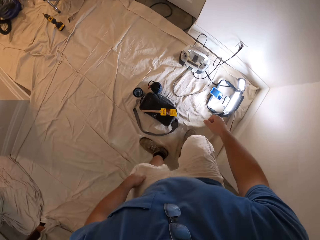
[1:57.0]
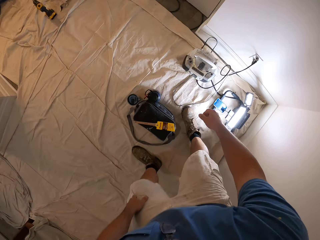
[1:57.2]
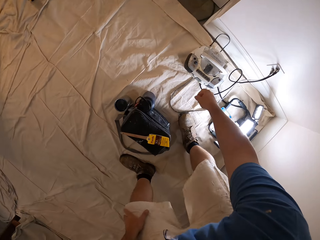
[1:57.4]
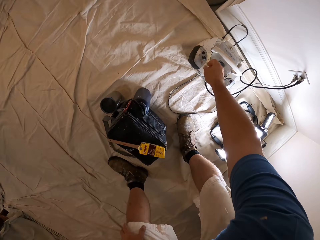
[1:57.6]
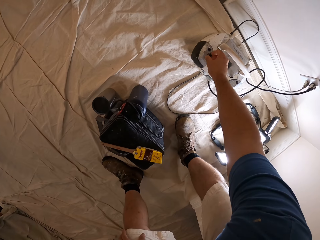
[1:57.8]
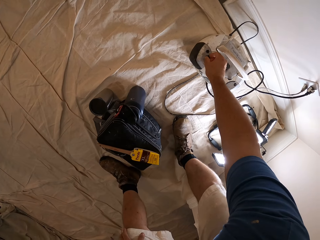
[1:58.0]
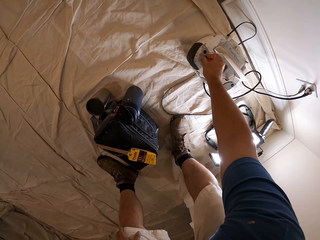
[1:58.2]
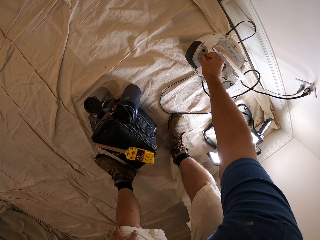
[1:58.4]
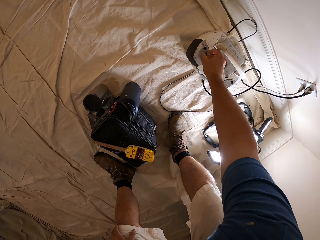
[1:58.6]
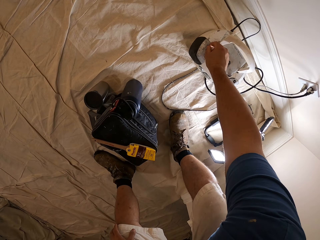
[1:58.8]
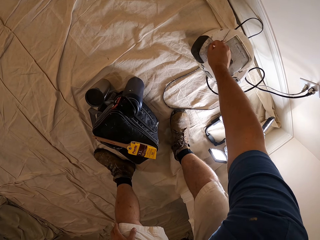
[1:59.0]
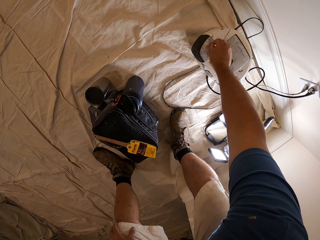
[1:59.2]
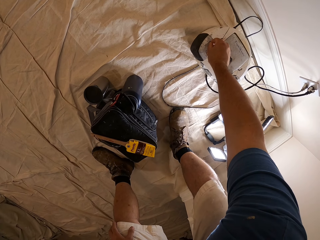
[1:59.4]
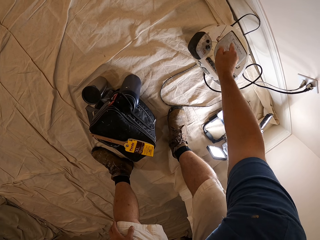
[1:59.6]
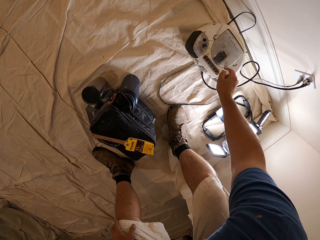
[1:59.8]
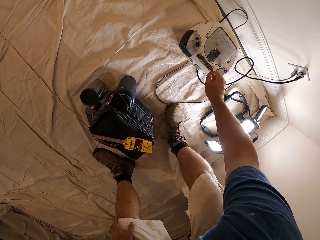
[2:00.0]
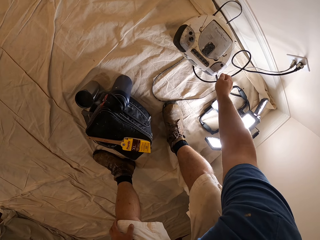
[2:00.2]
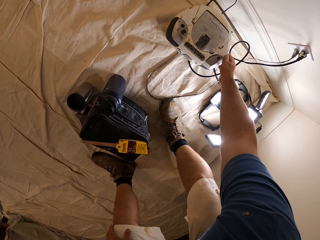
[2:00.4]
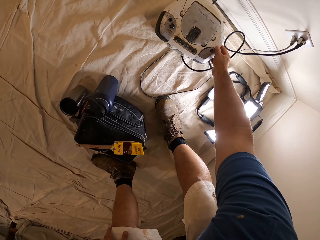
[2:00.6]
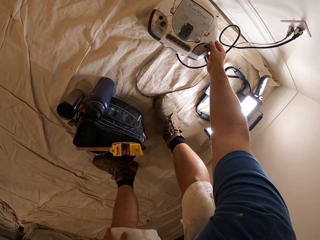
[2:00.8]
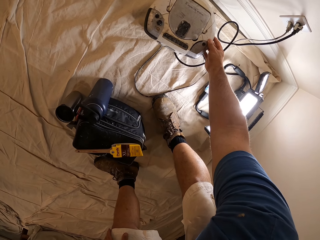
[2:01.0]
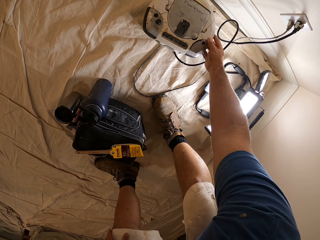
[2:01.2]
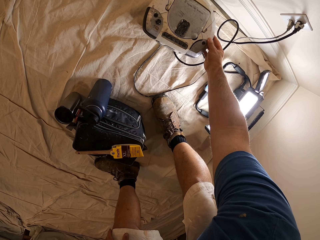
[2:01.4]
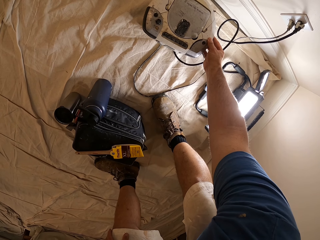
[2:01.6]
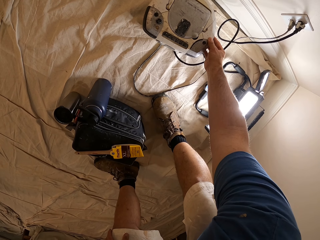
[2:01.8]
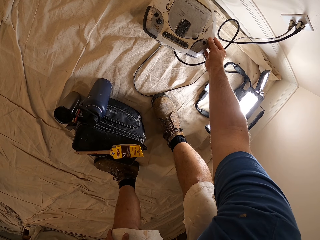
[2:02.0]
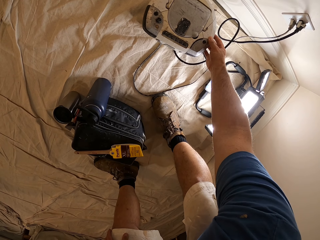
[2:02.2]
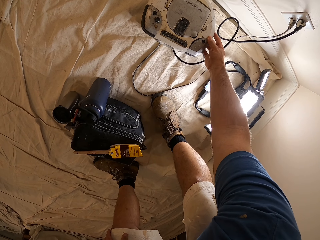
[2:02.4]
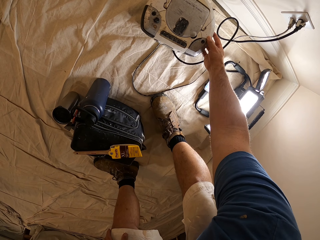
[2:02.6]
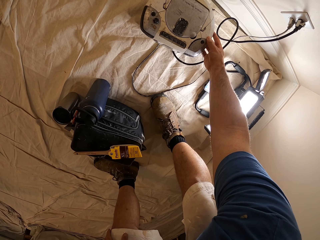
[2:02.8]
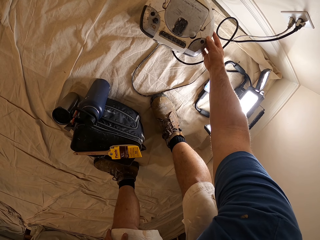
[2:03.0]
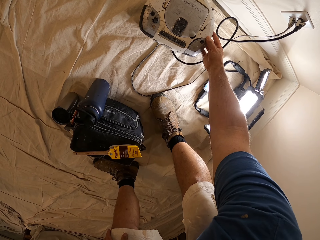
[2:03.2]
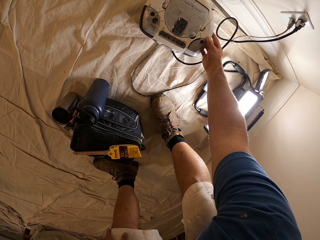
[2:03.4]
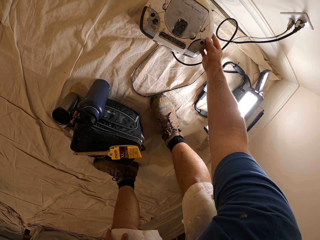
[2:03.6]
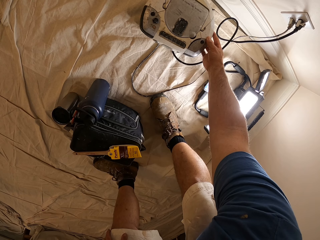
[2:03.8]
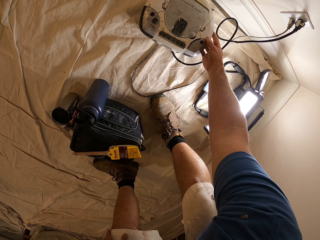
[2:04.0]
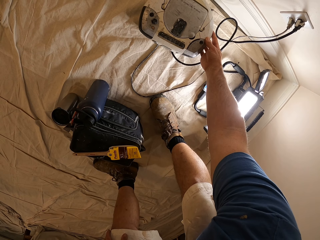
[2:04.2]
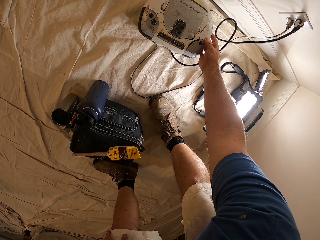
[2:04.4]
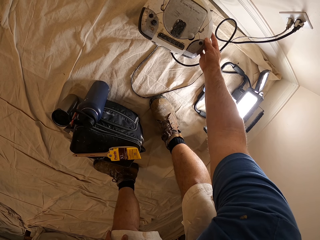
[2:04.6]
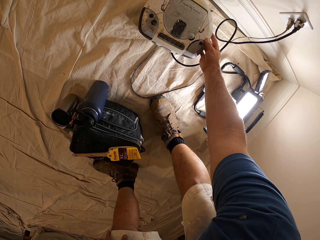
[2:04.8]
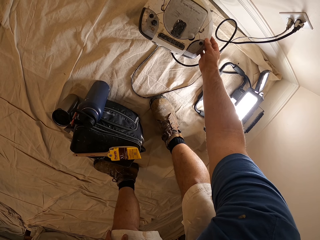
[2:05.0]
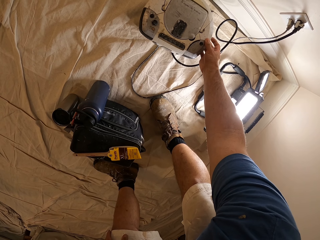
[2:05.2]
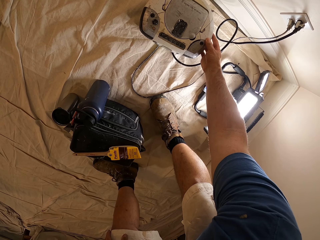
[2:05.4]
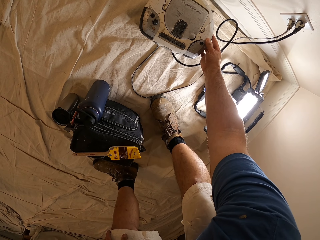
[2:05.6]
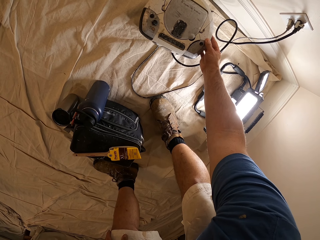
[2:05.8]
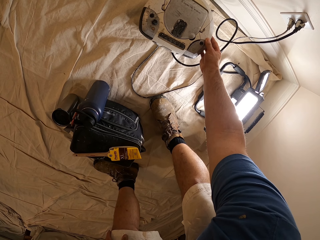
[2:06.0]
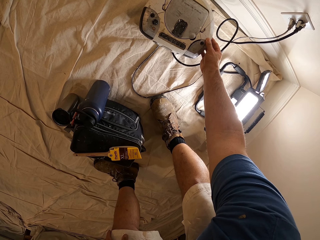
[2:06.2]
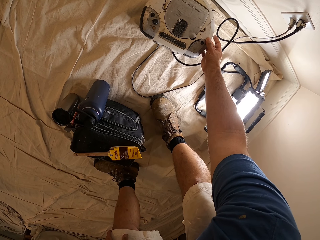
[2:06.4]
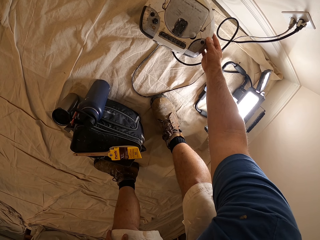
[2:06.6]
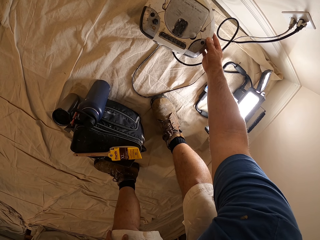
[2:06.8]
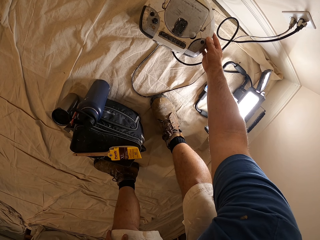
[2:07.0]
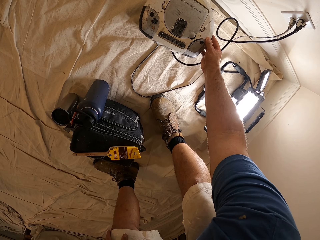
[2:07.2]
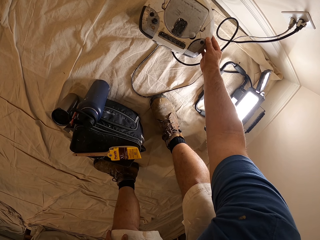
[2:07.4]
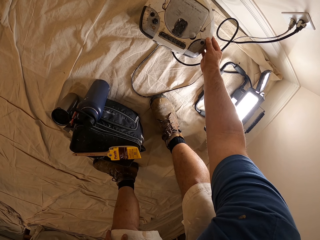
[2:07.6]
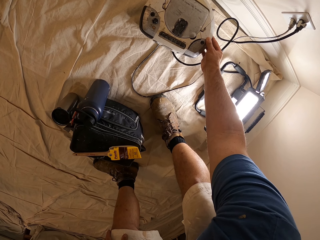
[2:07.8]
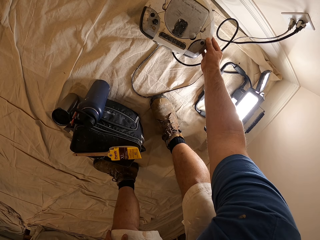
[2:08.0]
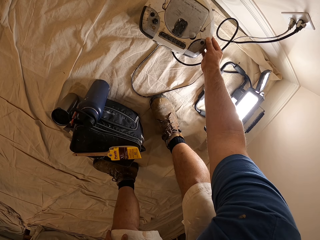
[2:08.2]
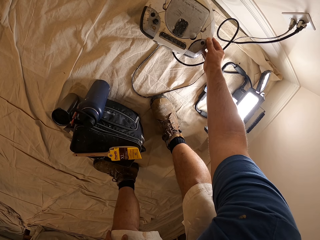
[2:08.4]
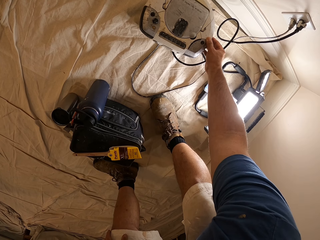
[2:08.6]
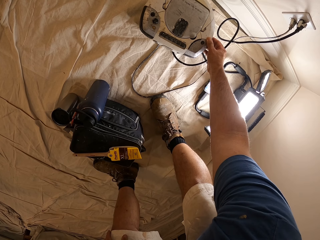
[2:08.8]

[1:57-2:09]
The camera wearer operates a stereo on the floor.

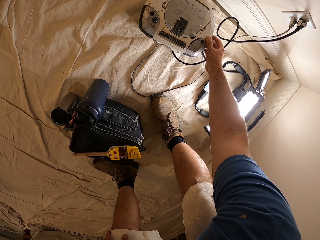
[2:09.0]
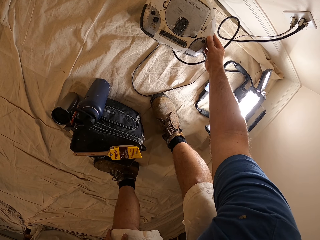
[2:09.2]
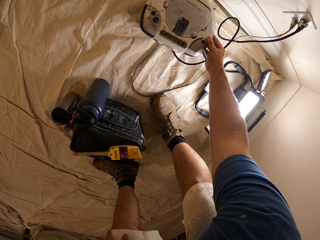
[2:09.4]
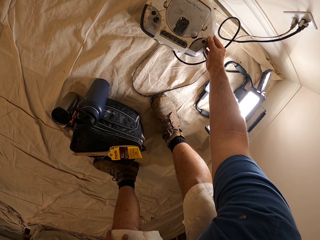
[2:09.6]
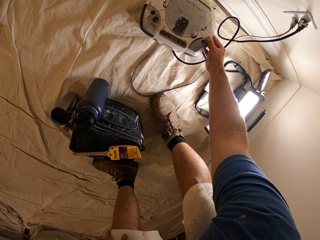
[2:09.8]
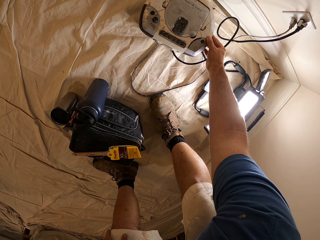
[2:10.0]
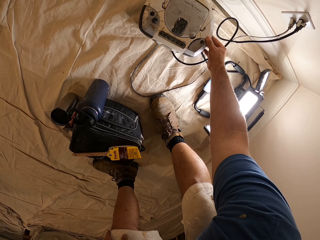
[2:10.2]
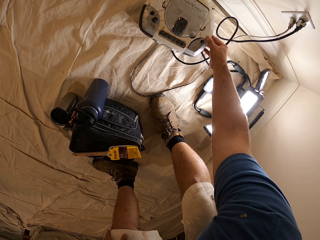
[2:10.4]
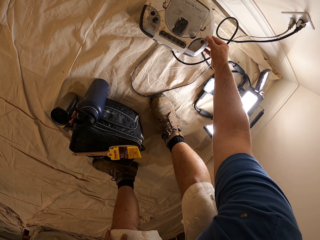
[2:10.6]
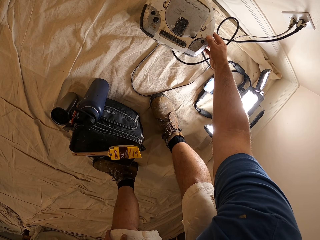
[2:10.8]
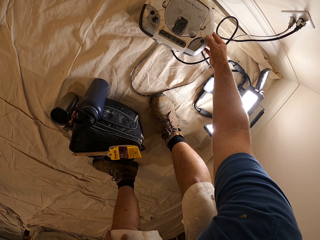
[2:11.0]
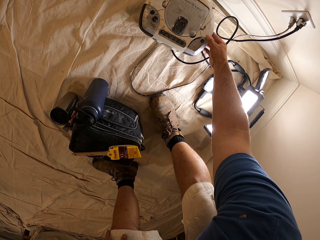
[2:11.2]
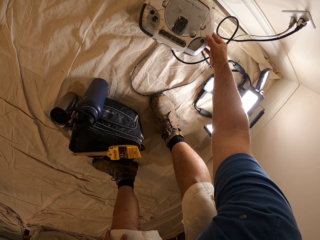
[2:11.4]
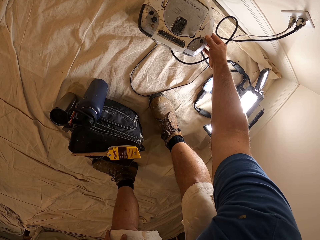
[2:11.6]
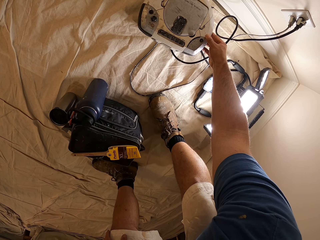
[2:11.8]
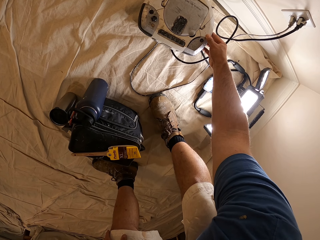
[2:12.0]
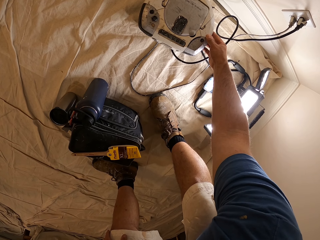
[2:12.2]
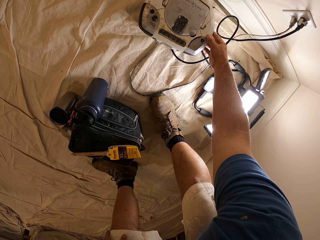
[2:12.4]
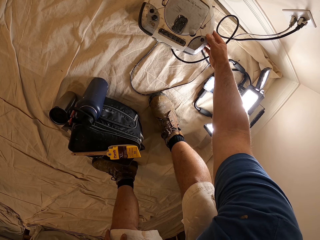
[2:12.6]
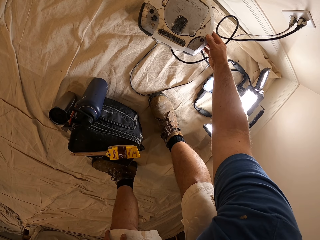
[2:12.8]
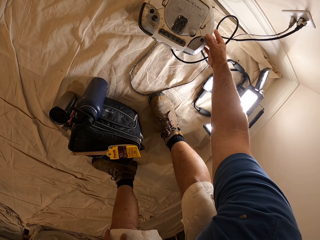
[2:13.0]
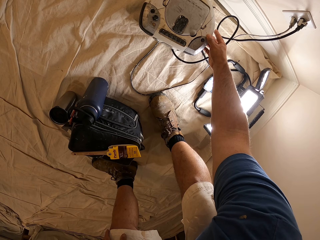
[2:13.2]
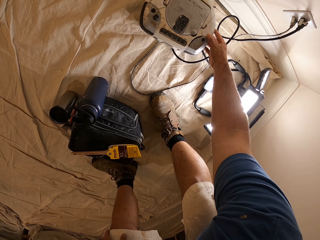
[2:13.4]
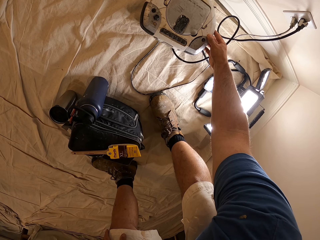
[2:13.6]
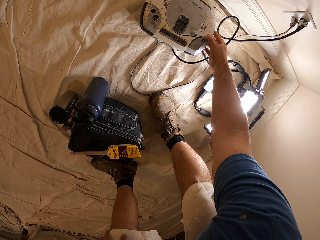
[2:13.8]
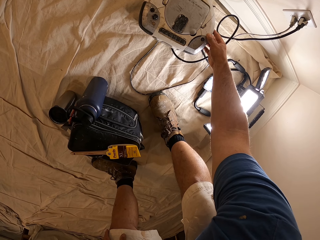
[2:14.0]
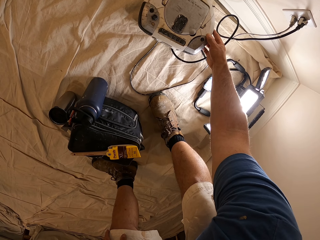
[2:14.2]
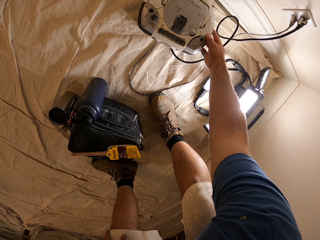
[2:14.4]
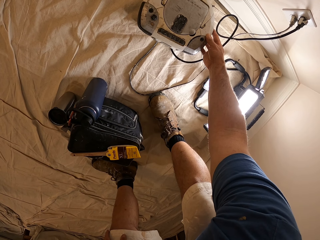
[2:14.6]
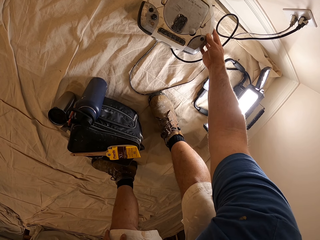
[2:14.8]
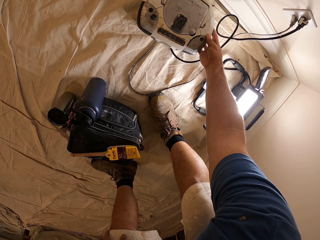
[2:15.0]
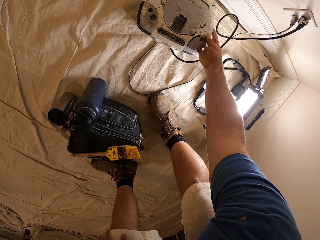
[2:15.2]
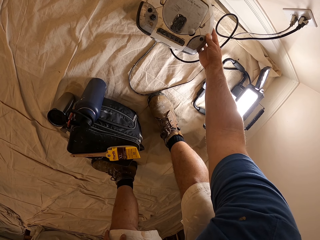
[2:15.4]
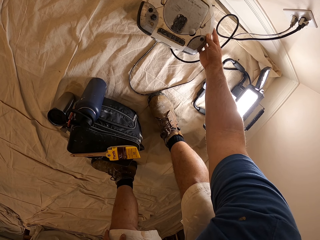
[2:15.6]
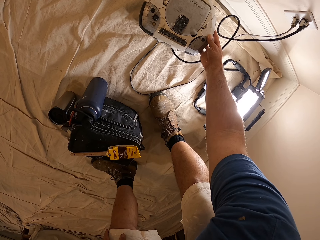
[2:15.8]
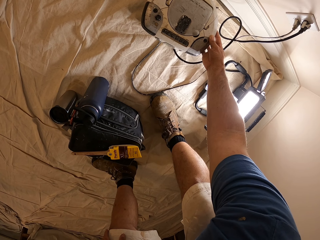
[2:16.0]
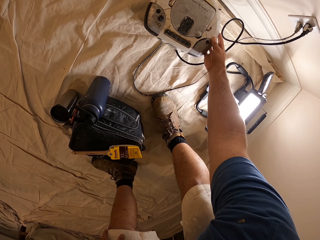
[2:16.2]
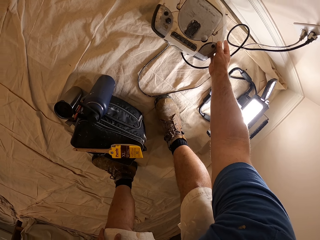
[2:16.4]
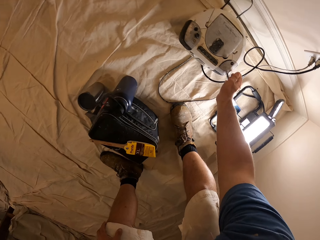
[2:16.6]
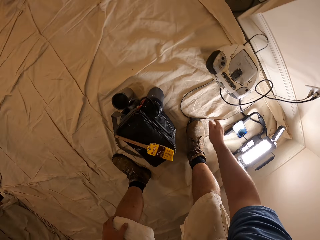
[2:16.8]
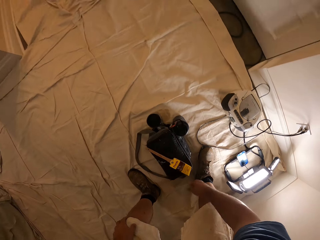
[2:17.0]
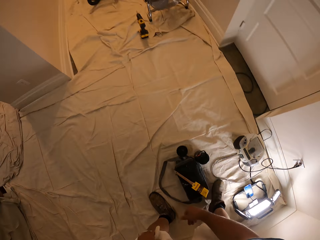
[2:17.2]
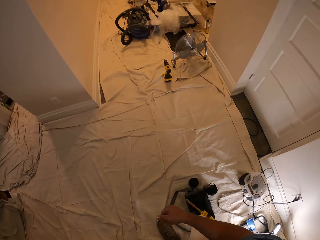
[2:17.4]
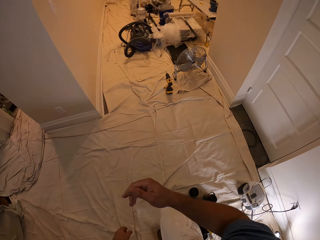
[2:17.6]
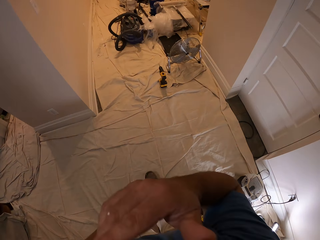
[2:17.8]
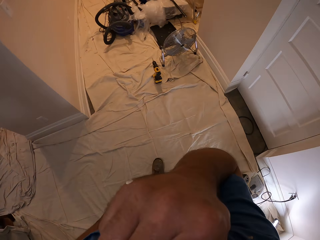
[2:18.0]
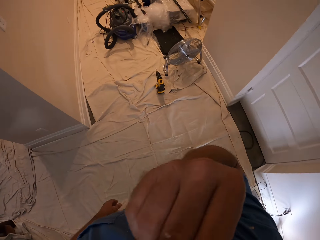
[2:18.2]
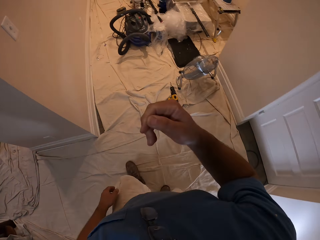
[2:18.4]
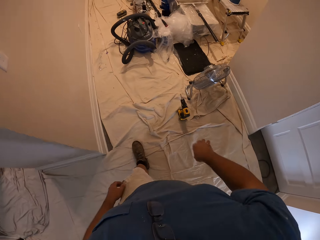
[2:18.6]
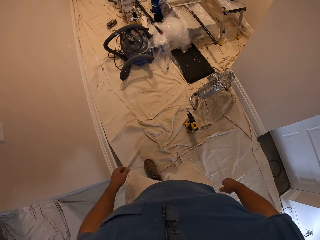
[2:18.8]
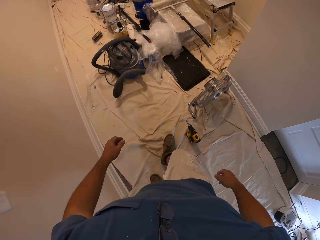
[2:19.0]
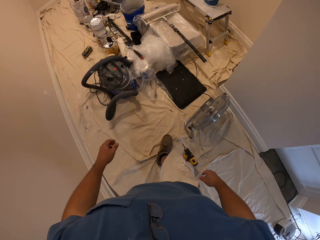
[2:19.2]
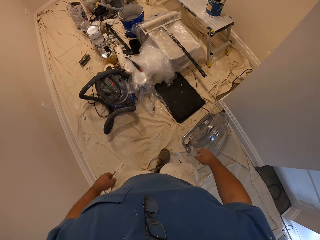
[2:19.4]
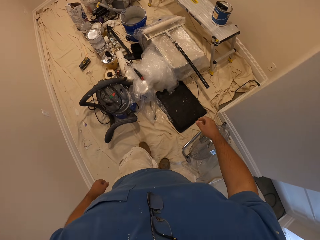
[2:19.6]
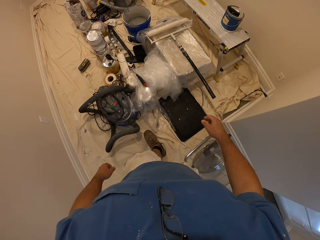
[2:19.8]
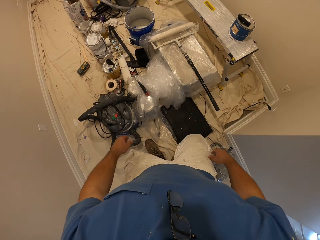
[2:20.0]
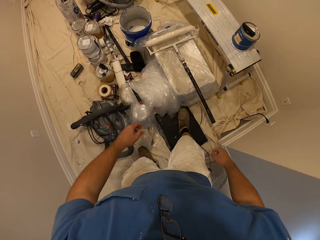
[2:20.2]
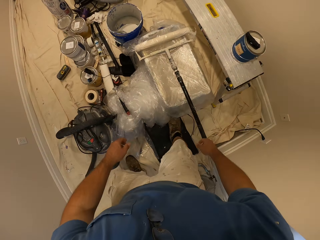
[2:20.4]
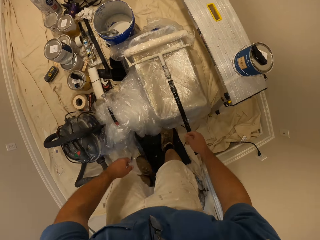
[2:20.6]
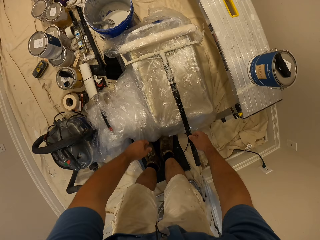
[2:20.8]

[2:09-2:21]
The camera wearer touches his face. He walks to a paint bucket.
